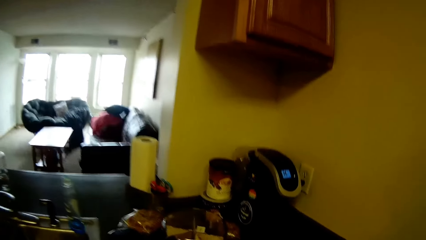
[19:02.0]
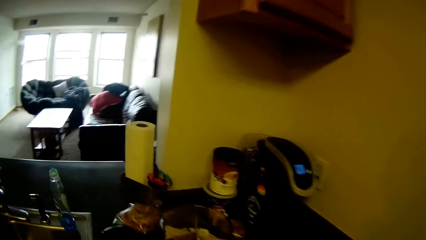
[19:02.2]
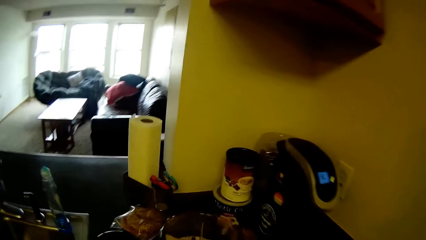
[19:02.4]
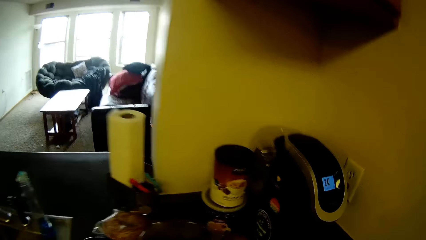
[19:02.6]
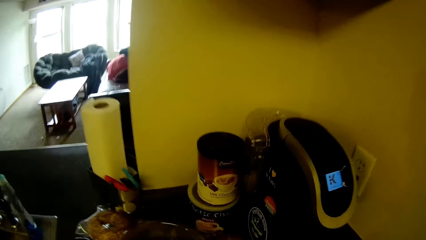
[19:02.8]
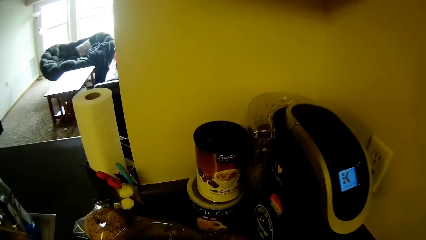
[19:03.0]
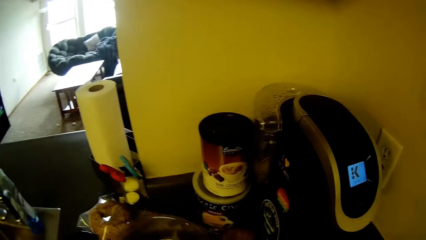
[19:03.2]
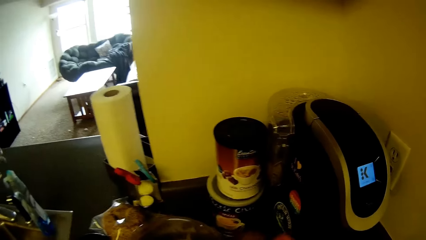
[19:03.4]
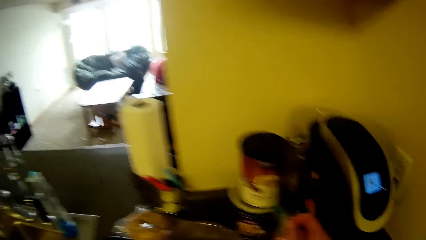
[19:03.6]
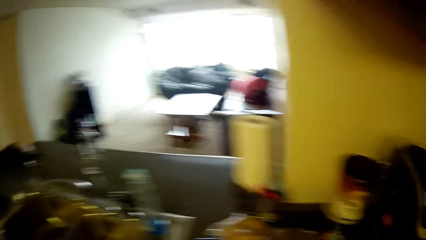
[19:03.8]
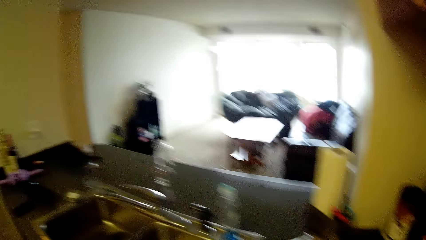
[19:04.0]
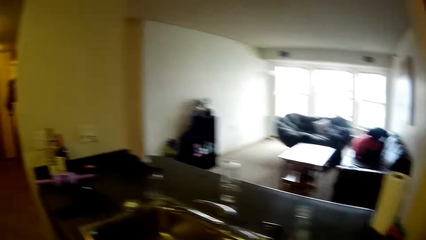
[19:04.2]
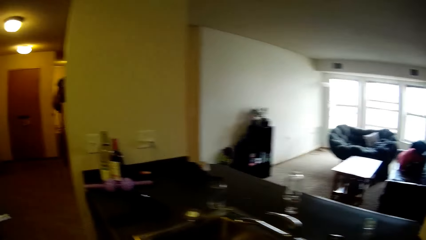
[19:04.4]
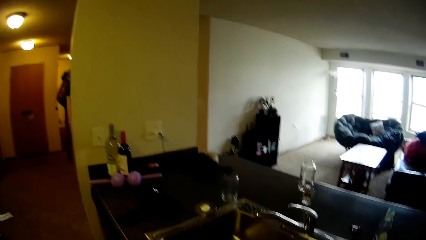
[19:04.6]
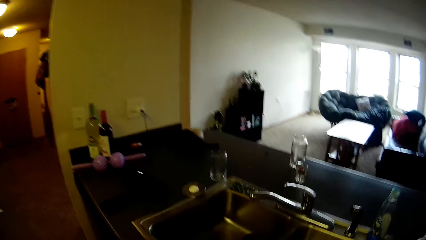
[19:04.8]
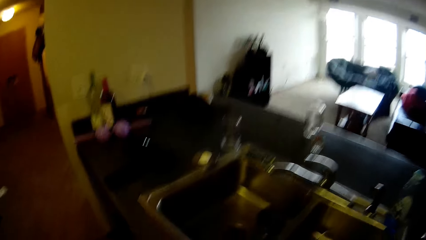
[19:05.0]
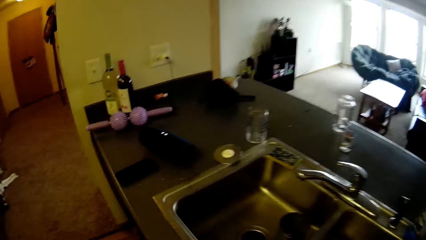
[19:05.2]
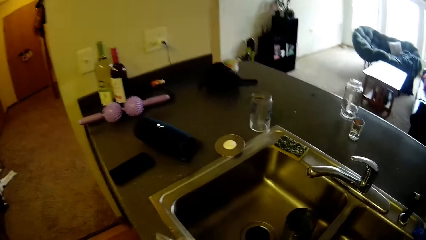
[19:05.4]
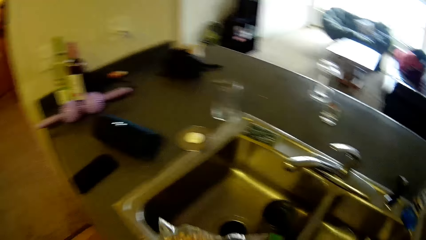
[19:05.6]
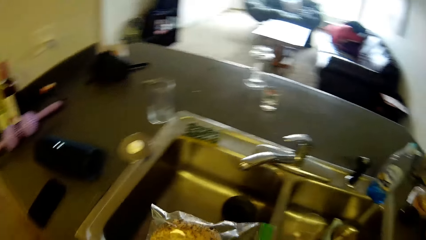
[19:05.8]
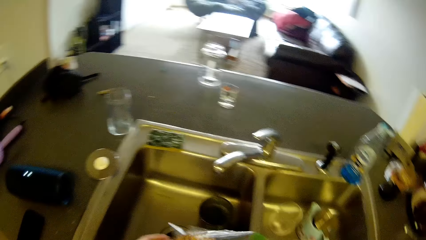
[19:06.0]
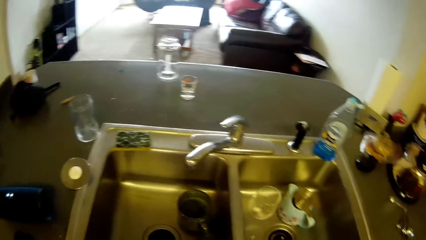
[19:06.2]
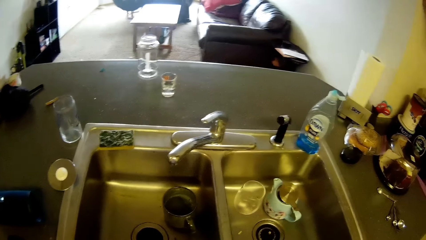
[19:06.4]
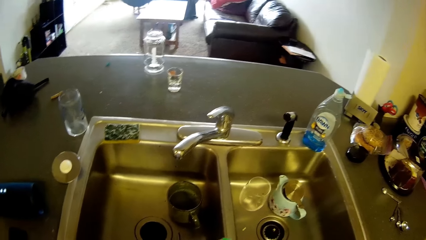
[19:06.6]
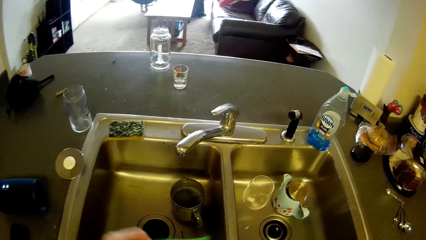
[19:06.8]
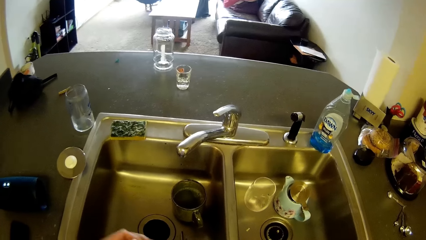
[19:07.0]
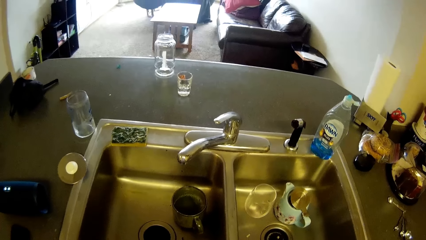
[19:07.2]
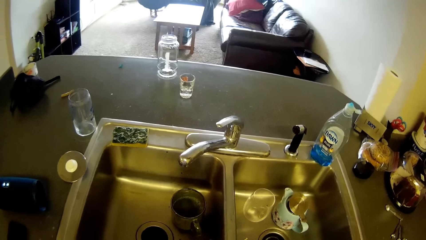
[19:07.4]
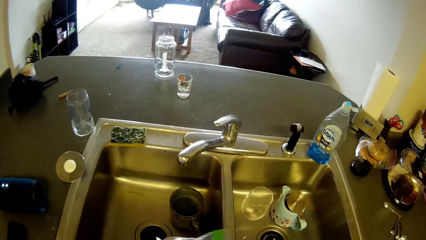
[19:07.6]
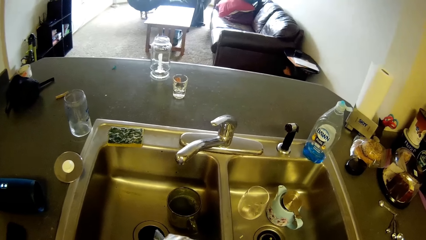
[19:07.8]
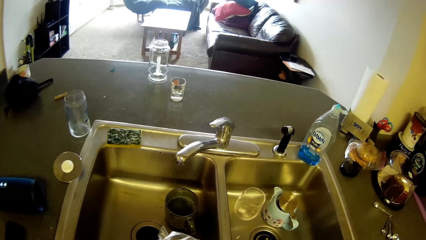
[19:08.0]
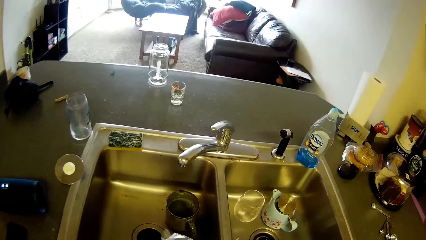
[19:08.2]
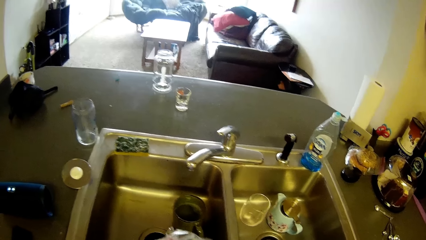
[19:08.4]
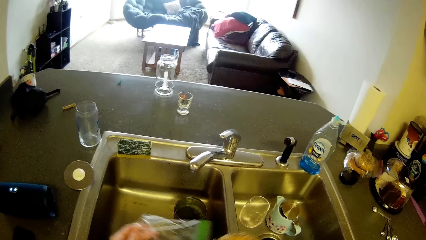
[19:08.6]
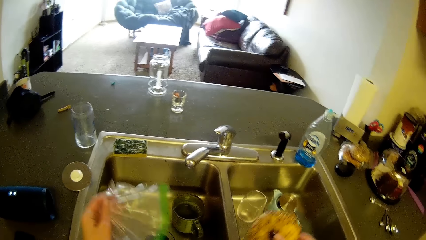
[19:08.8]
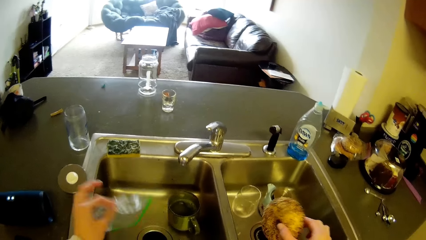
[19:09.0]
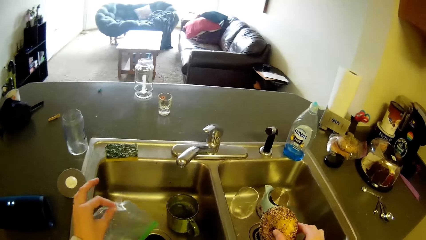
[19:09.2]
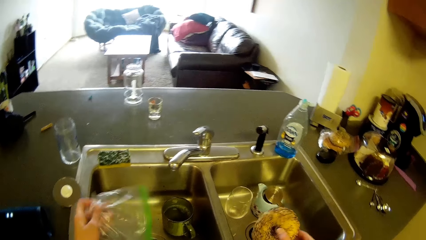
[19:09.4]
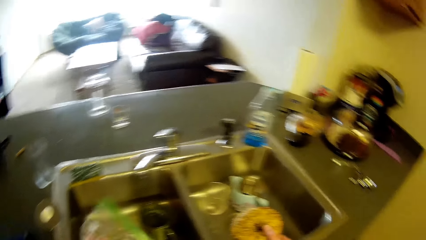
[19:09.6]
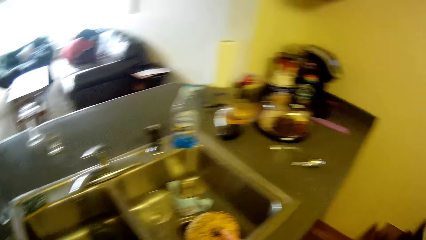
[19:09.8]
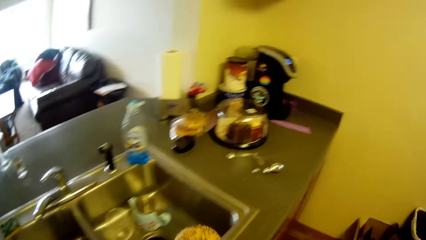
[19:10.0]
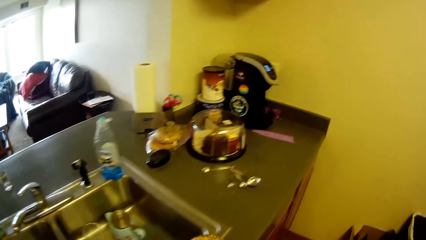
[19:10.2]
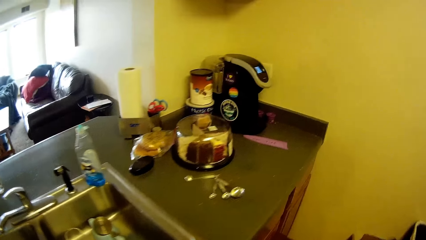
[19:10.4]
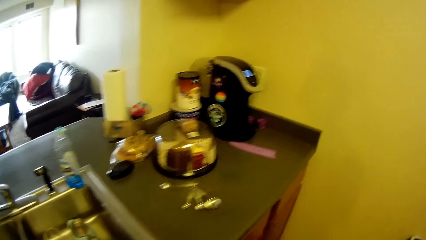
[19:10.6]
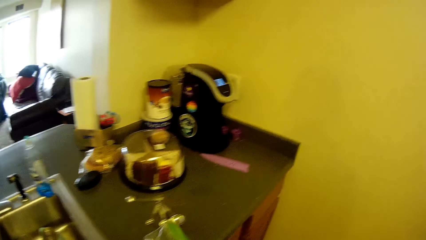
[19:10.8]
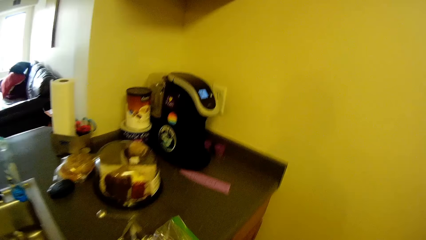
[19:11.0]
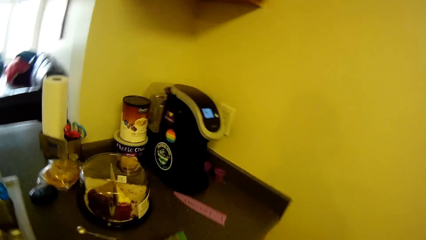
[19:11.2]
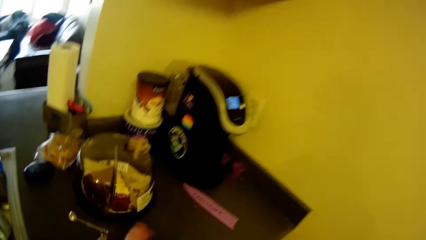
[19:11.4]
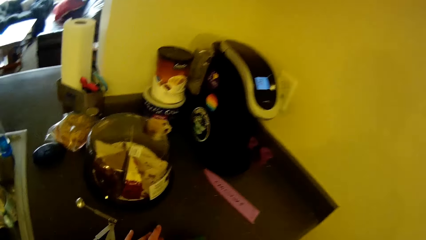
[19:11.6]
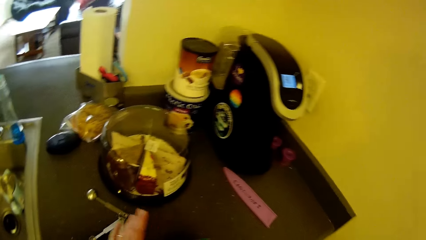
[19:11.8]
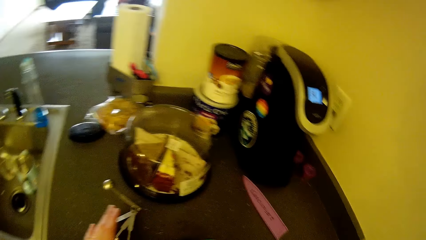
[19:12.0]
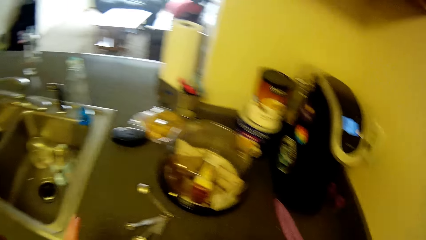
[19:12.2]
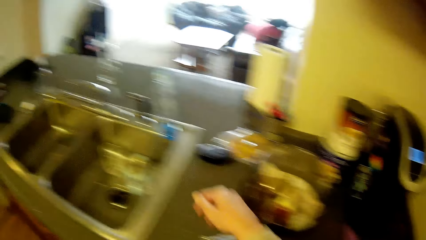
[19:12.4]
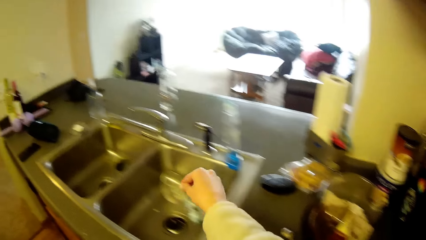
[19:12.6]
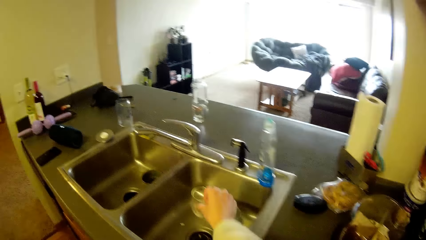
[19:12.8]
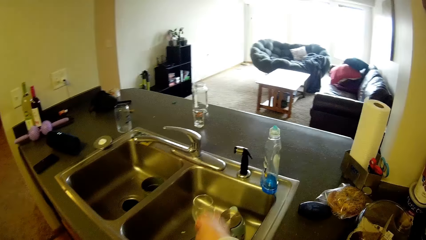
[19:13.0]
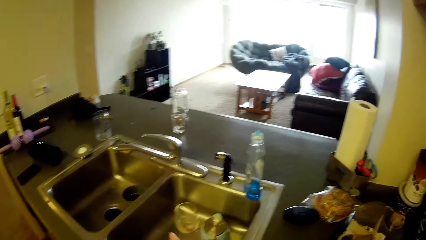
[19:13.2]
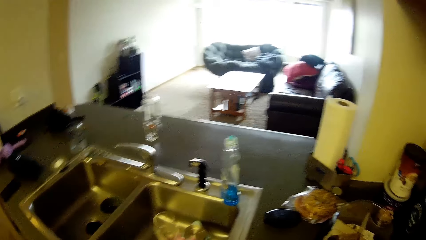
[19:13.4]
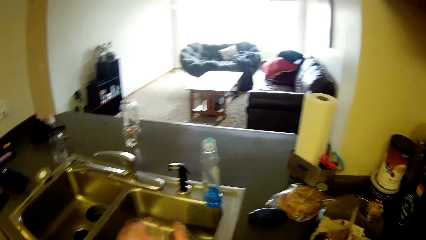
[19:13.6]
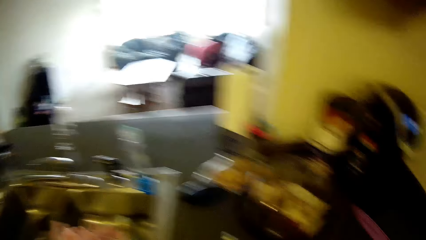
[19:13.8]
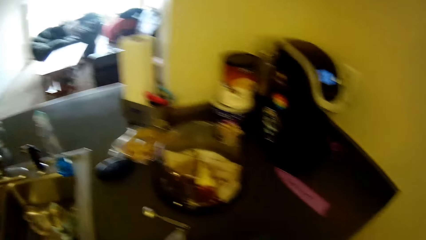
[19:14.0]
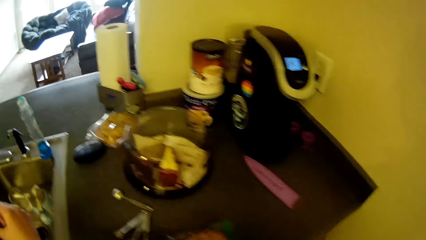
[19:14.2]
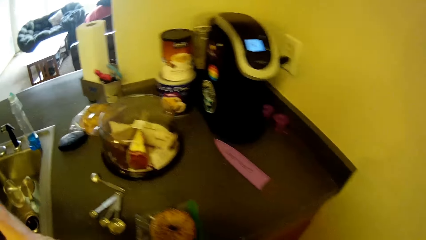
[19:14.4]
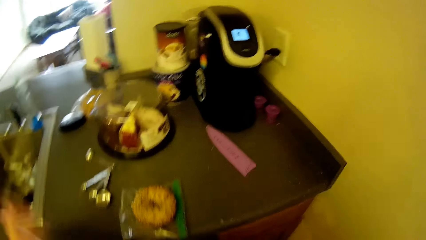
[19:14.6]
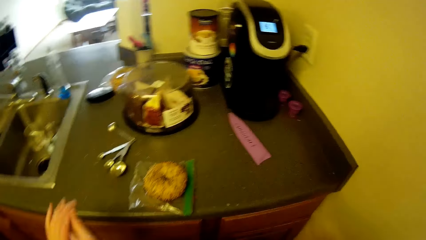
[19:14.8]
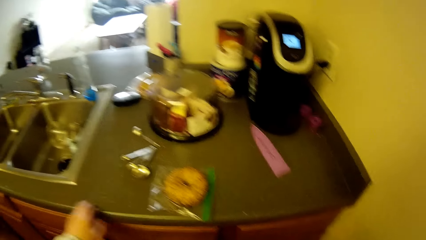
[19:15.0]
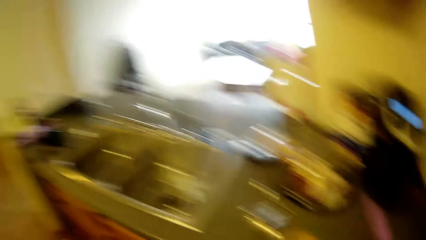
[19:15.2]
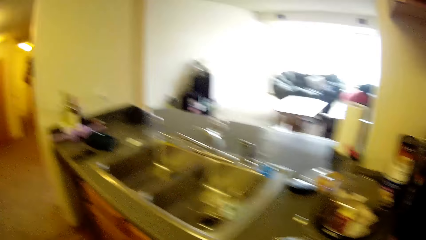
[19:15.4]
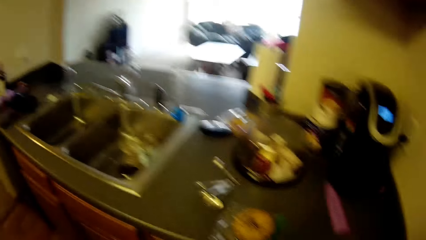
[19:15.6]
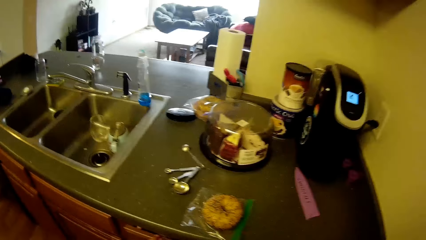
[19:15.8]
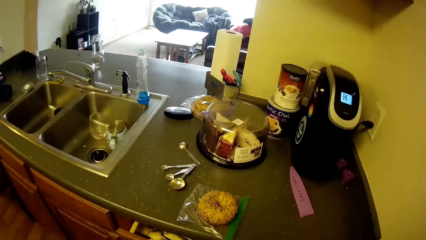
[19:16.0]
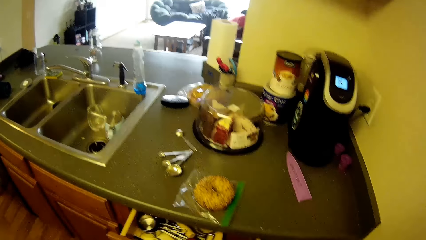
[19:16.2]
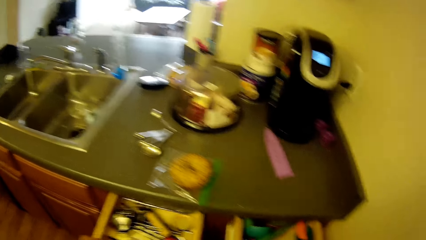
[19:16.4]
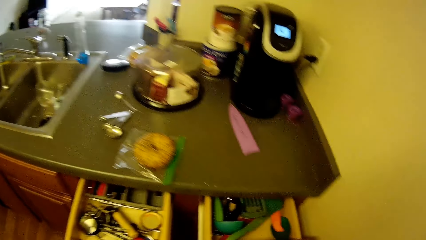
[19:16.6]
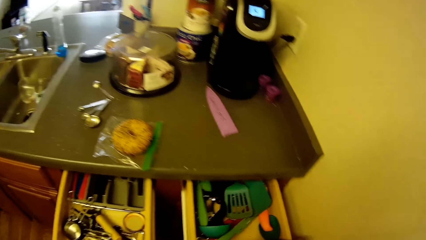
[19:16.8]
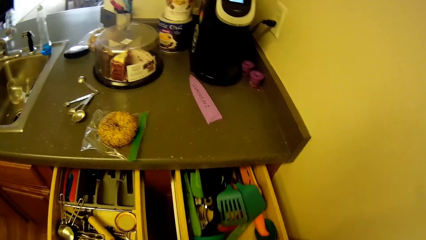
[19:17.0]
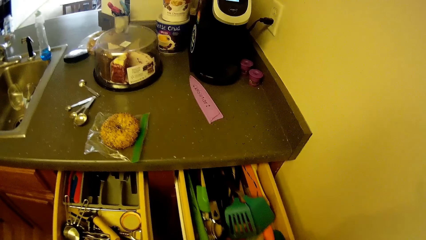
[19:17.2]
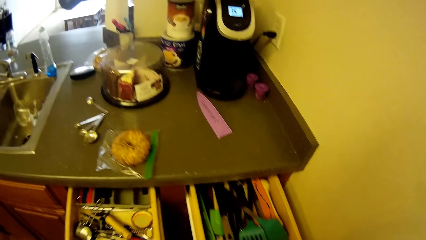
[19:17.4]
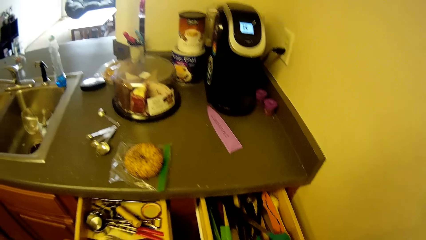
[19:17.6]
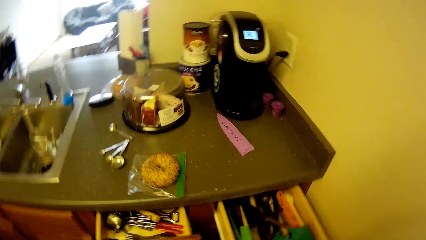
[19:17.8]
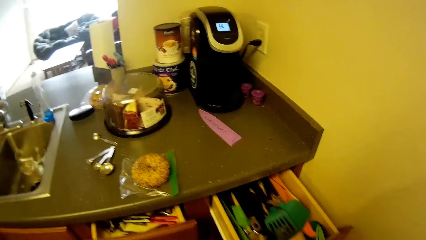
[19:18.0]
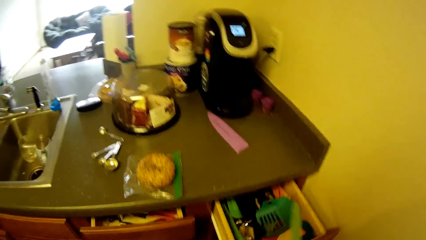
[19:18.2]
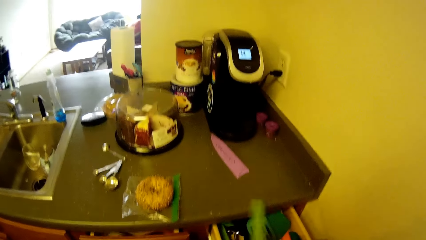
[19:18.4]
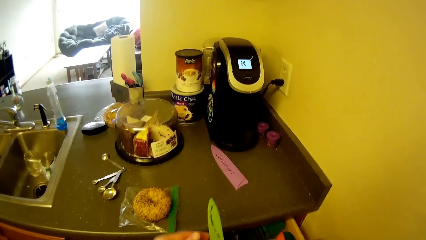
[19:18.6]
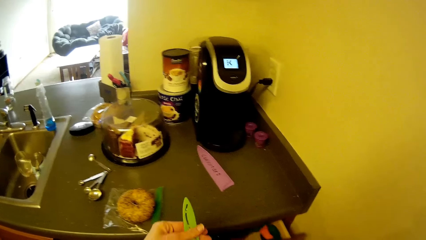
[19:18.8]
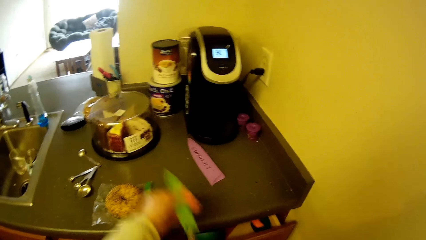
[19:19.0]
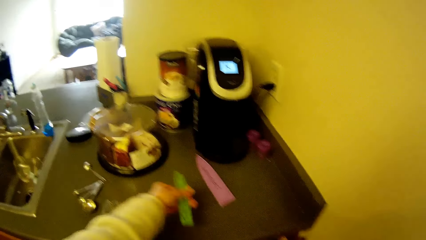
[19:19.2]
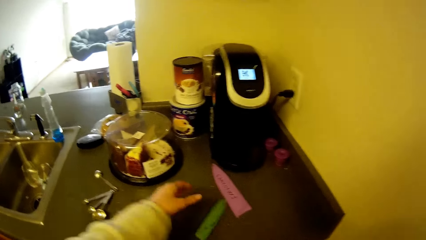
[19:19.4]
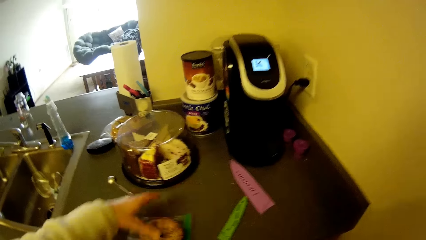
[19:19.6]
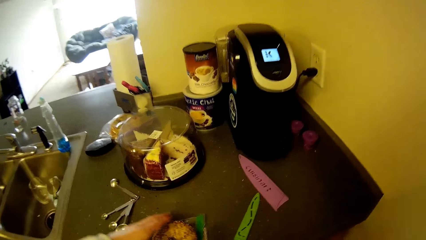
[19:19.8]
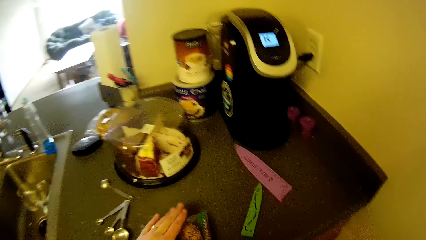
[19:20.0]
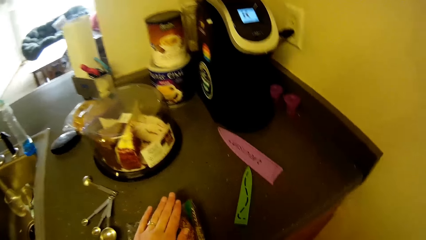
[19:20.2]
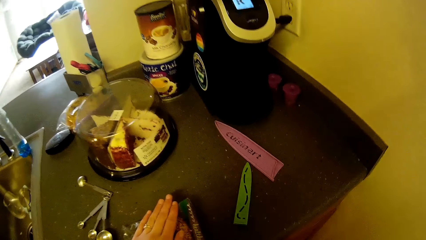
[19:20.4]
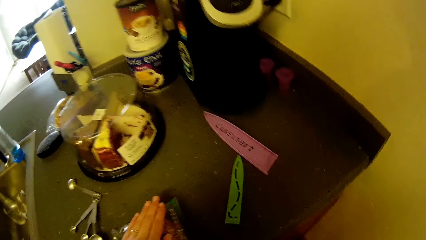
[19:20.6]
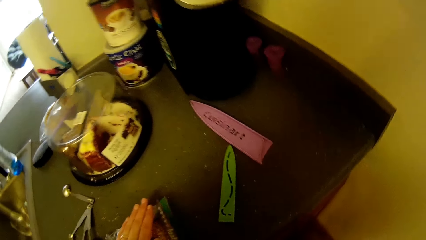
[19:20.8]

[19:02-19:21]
The camera wearer picks up something. They hold a plastic bag with both hands. They bring out pizza from the plastic bag with the right hand. They drop the plastic bag on the right side of the sink with the left hand. They dust both hands into the sink. They drop something in the sink. They slide the left hand on the sink. They open a cabinet drawer with the right hand. They close the cabinet drawer with the right hand. They close the cabinet drawer with the left hand. They take a knife from the drawer with the right hand. They take off the knife shield with the left hand. They drop the knife shield on the right side of the sink.
